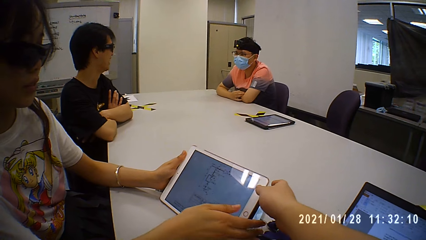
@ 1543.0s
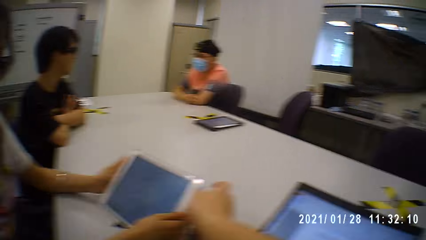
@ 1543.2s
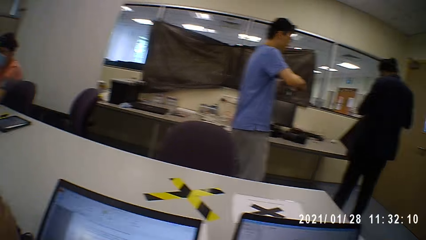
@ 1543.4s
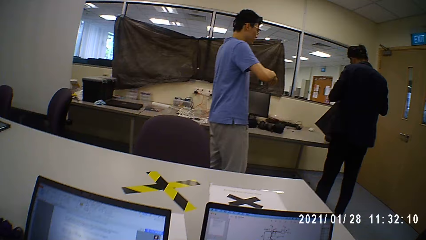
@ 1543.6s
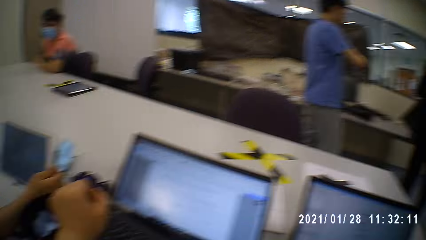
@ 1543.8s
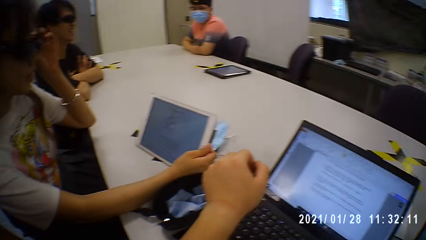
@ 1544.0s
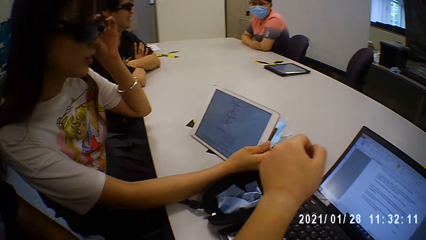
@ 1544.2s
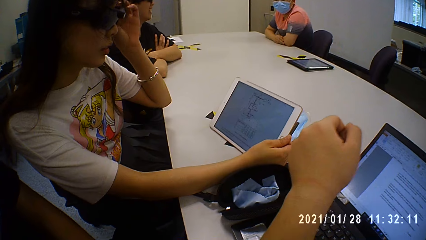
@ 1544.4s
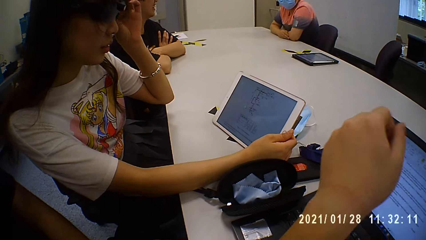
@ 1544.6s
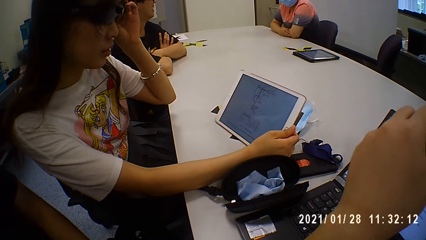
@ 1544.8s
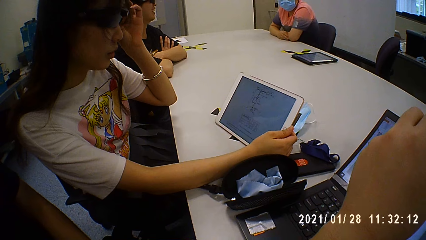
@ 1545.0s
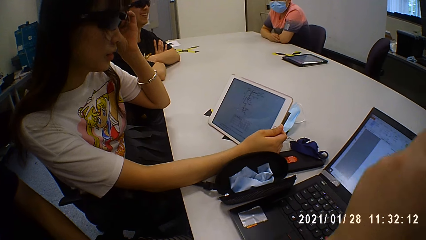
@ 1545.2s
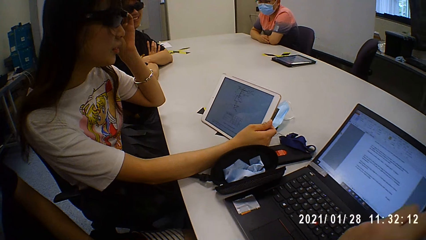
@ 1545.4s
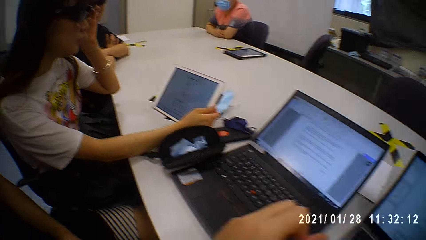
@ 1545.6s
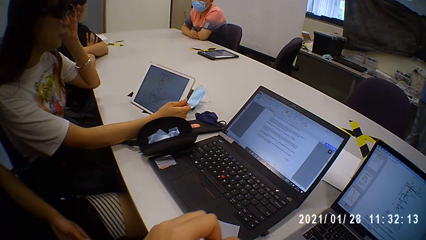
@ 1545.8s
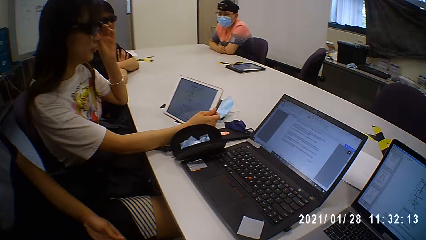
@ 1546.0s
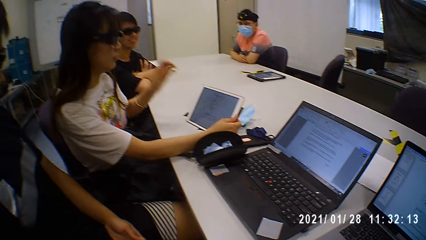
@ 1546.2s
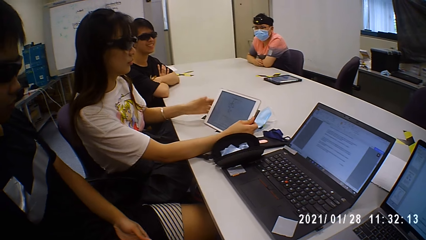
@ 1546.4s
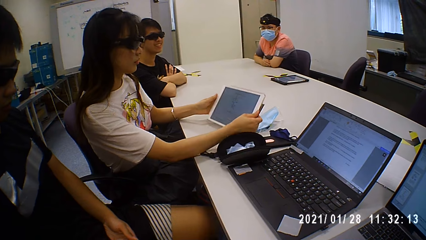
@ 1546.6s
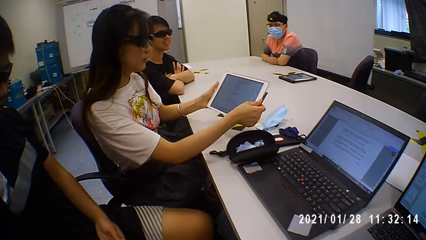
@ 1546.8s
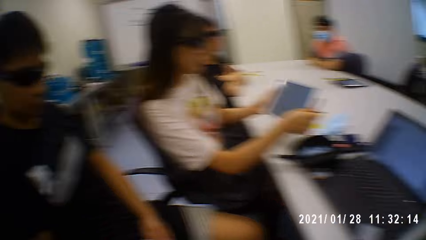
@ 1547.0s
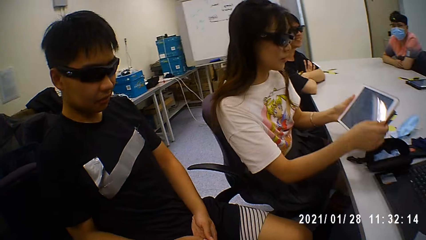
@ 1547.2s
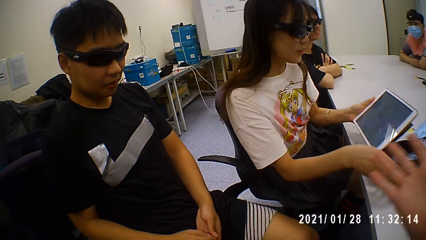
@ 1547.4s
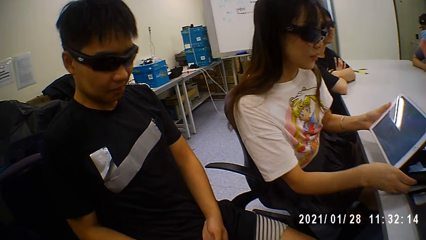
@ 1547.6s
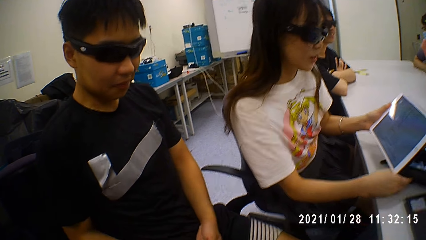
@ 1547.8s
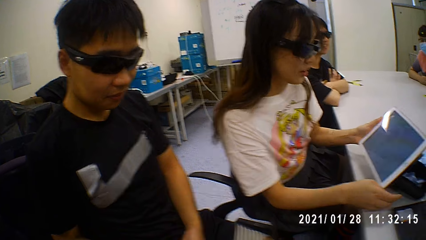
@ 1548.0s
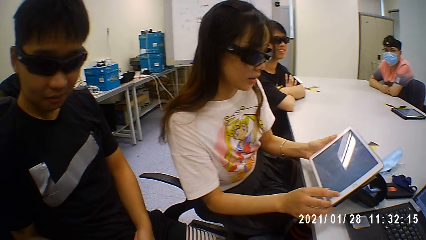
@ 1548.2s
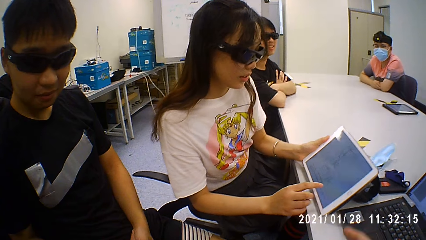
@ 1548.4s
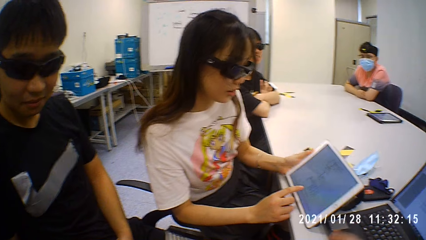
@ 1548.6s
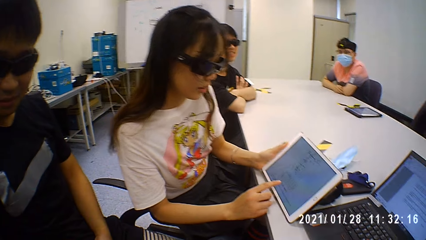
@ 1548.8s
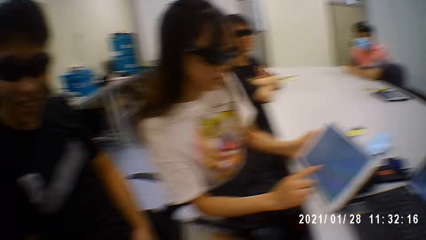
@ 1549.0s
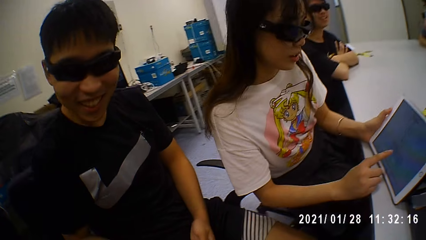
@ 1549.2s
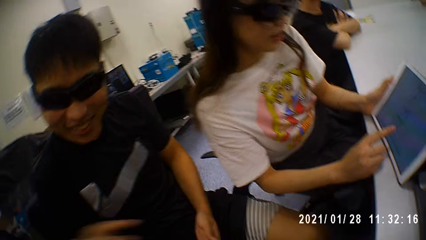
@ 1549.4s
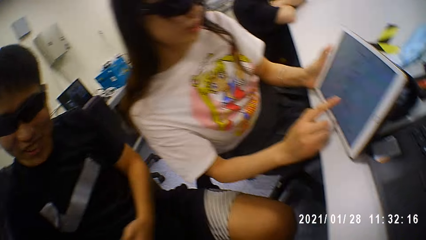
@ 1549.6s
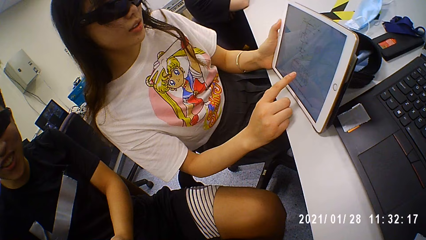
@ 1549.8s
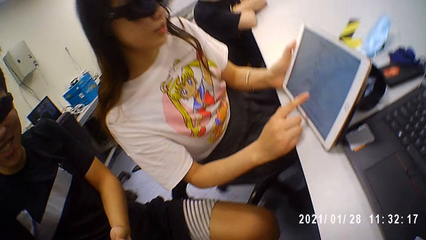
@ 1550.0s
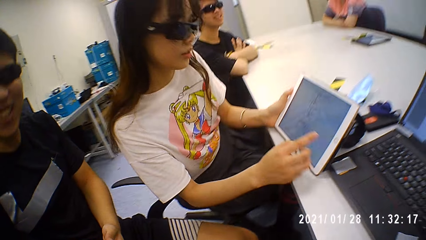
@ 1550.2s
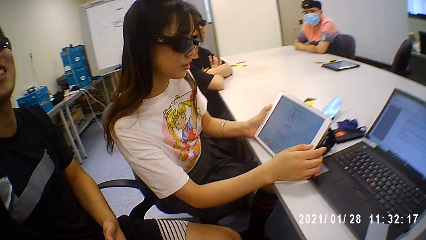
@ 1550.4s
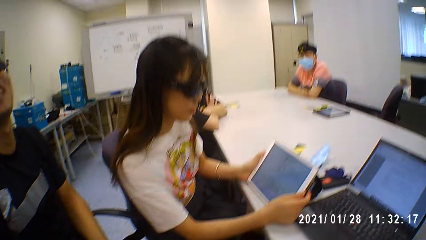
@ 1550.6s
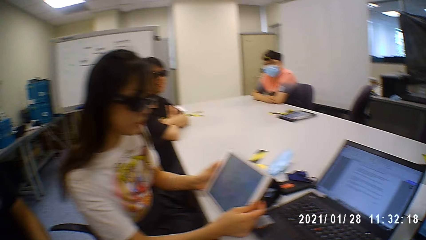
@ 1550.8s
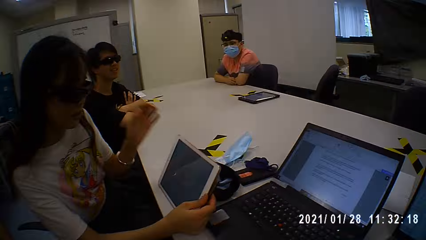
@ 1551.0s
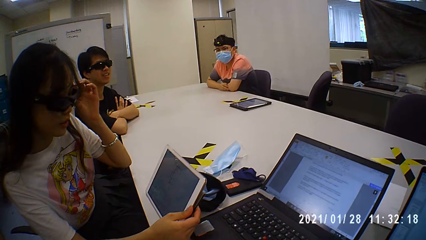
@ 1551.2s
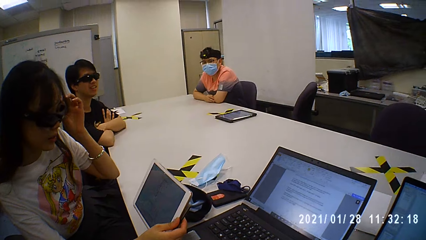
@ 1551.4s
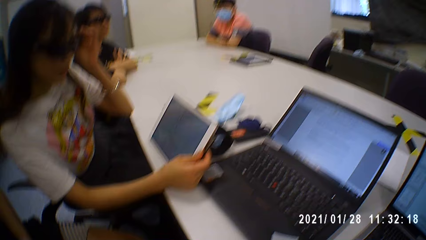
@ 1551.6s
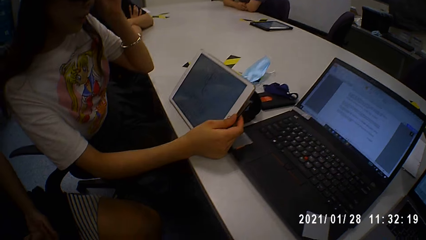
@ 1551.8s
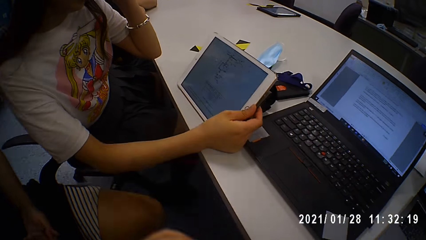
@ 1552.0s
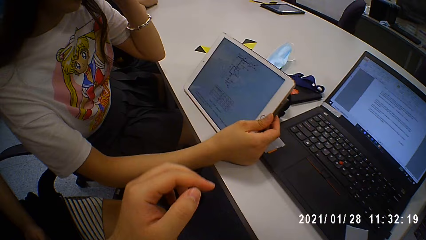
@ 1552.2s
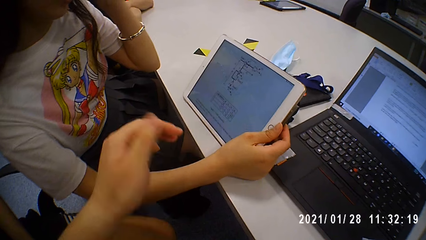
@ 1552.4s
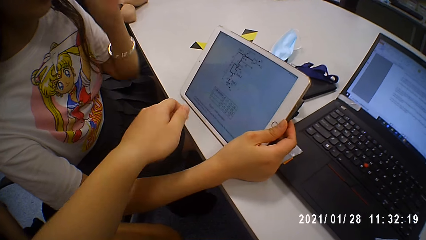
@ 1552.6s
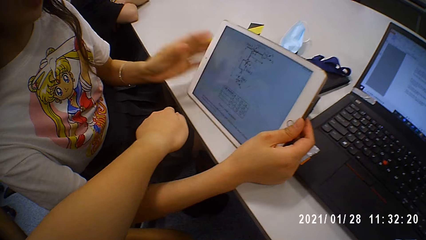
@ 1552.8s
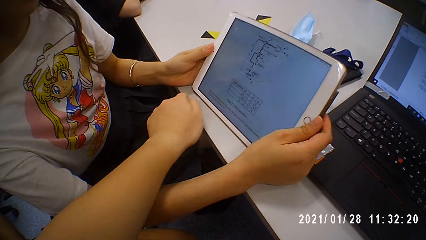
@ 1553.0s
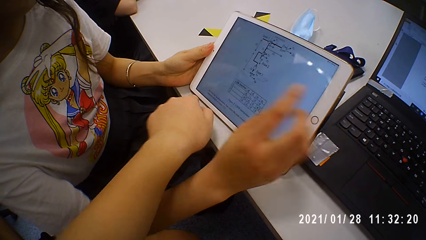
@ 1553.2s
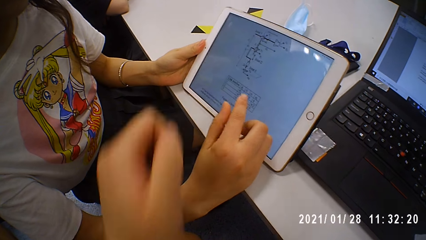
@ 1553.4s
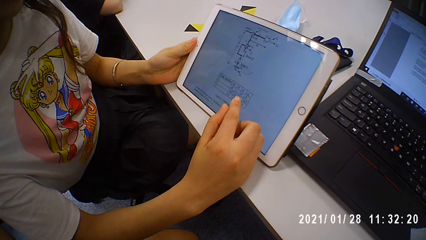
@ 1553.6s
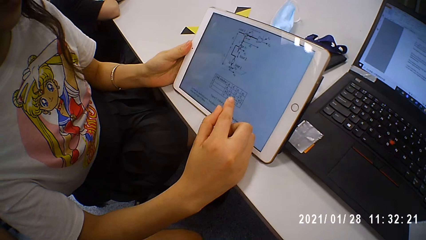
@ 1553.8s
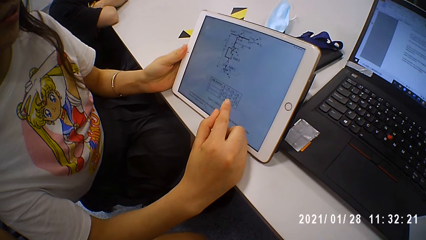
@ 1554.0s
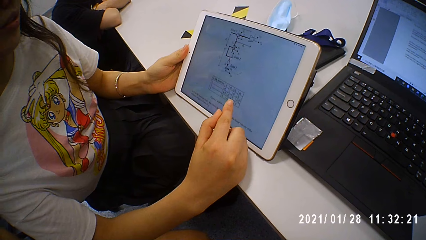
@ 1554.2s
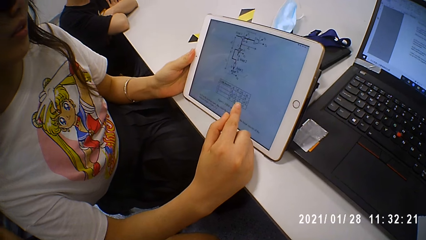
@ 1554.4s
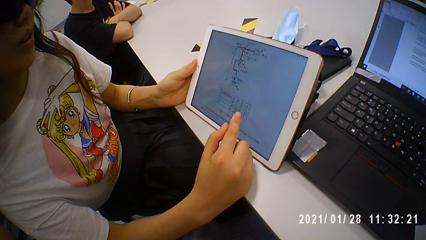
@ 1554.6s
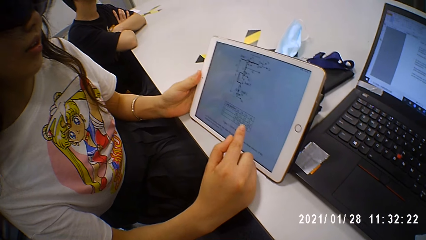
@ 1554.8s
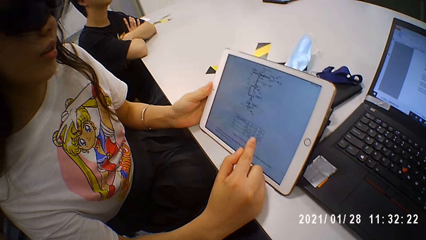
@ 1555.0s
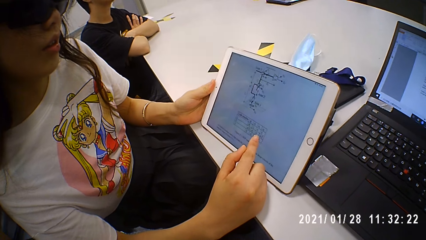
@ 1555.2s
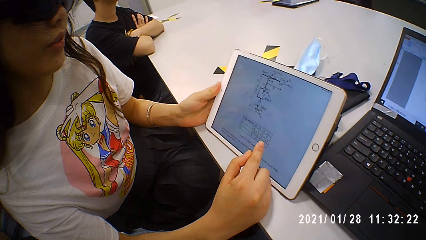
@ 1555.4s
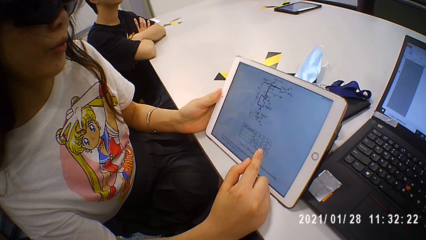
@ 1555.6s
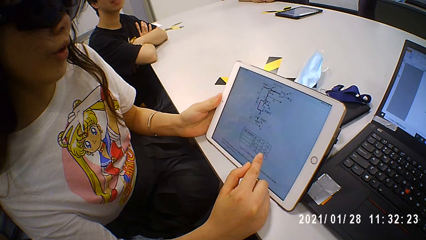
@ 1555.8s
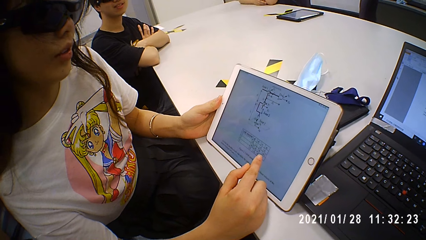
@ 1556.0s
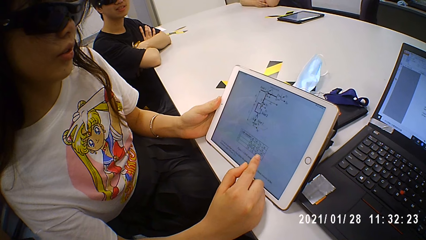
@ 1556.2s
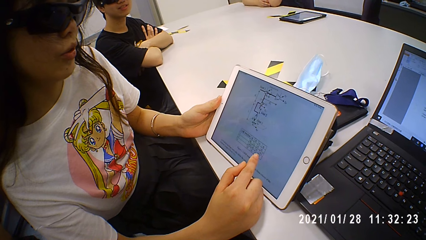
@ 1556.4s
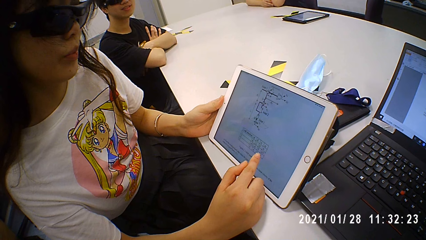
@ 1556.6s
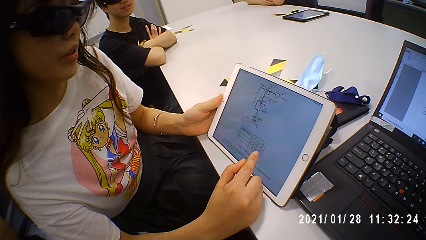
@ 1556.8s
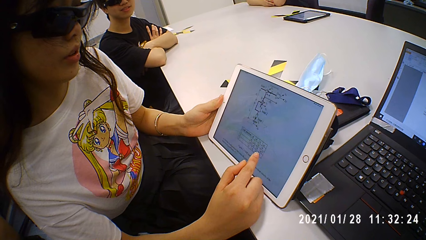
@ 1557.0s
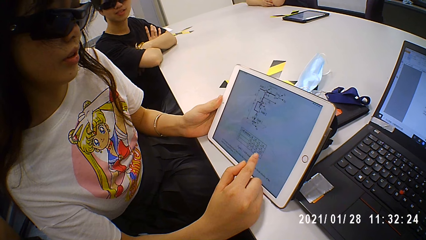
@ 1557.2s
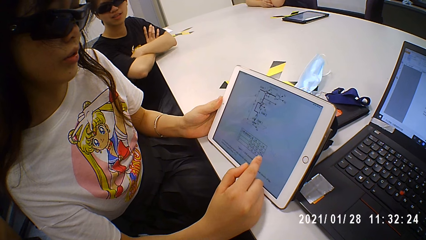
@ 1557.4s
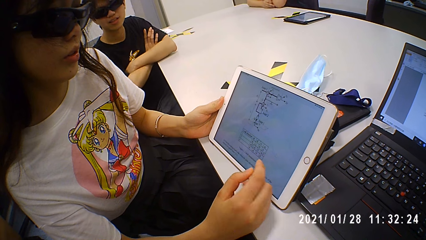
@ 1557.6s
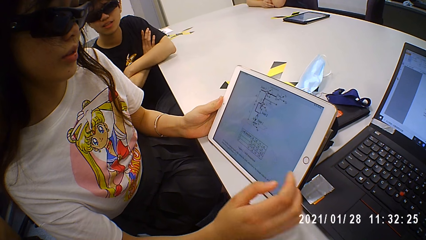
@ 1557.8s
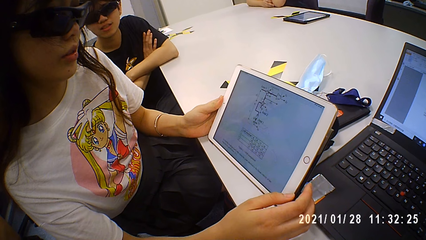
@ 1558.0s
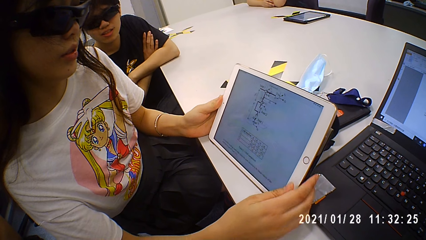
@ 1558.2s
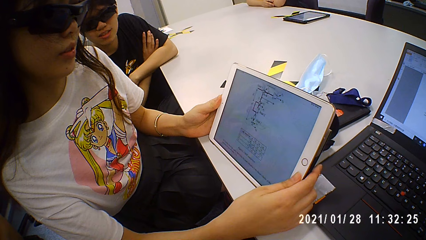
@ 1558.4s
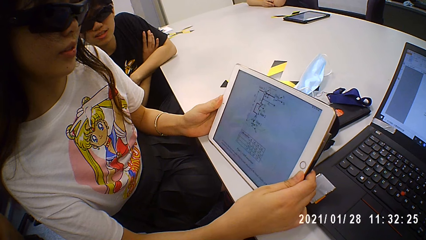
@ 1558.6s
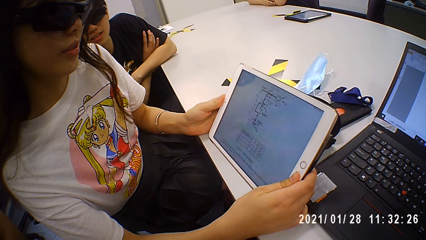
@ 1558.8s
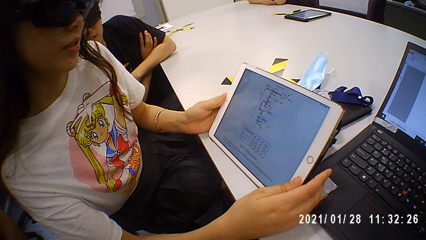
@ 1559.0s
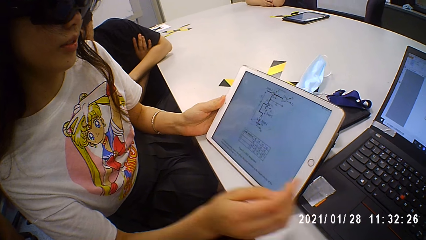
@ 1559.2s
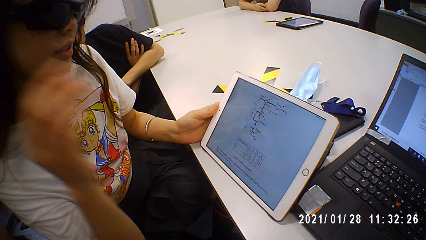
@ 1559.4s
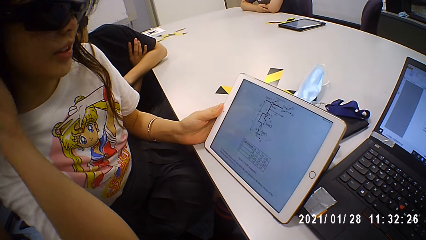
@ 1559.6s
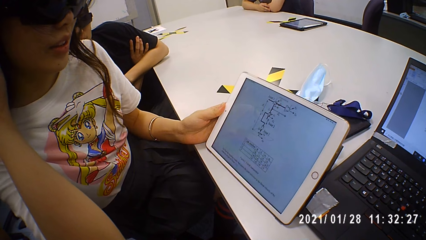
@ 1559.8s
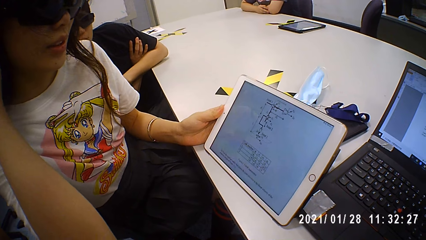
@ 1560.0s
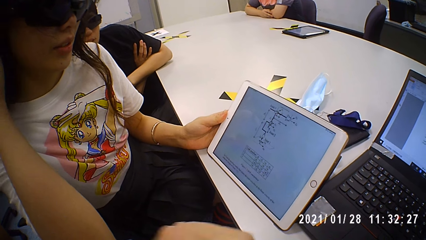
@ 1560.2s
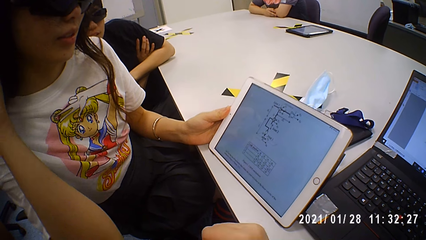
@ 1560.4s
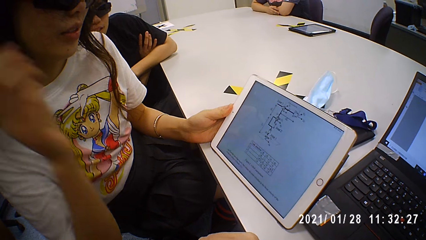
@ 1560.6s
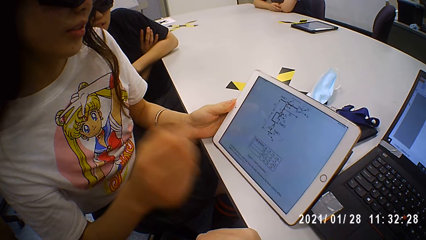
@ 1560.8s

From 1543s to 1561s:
The camera wearer looks around. They talk to a man. A person clicks on the tablet. The man talks to the camera wearer. The person touches the goggles. The camera wearer talks to the man. A woman talks to the camera wearer and points at the tablet. Another person looks on the tablet. The camera wearer talks to the woman.
